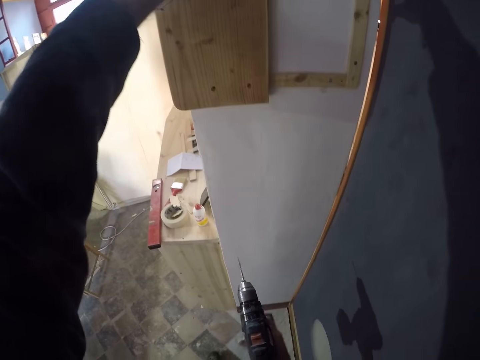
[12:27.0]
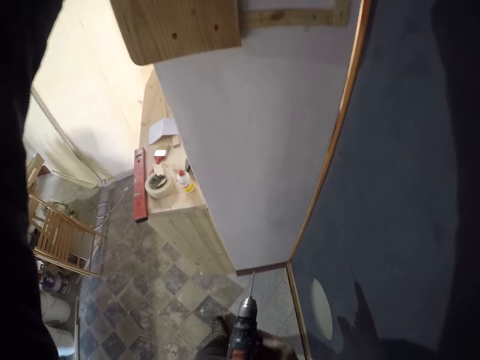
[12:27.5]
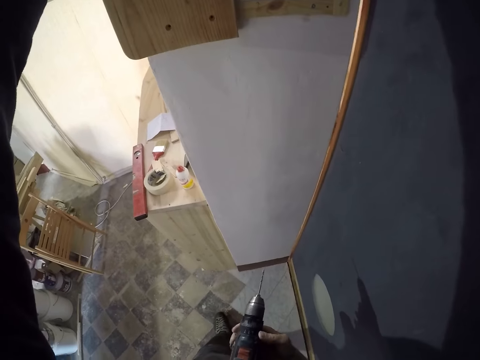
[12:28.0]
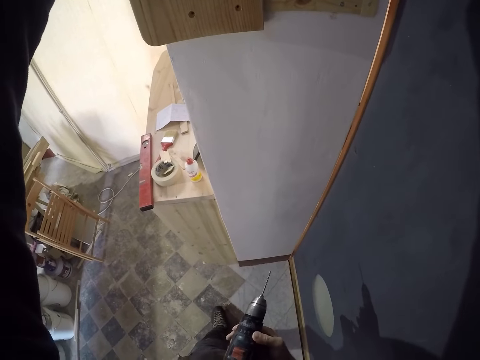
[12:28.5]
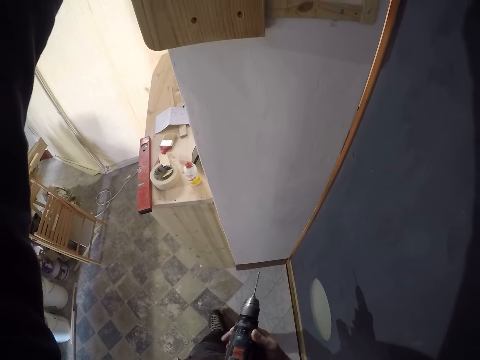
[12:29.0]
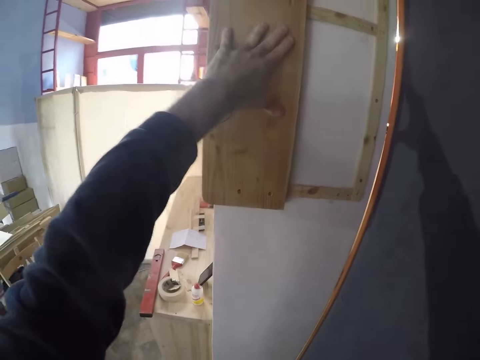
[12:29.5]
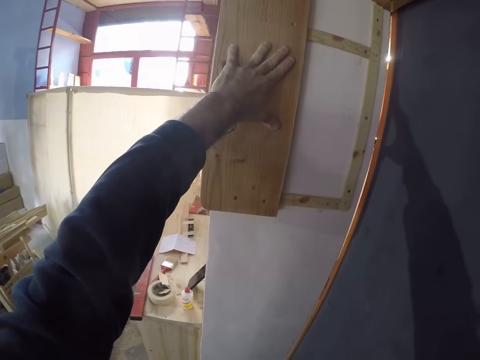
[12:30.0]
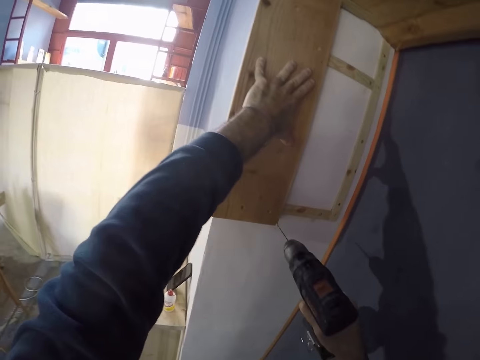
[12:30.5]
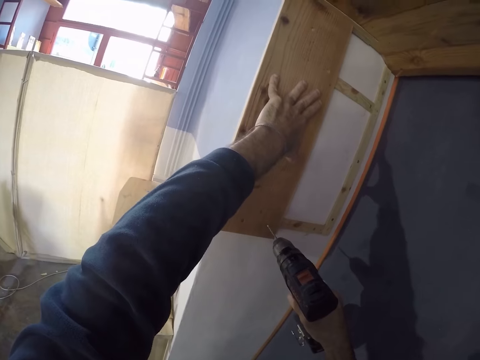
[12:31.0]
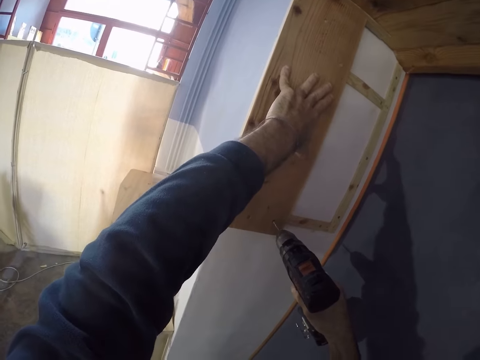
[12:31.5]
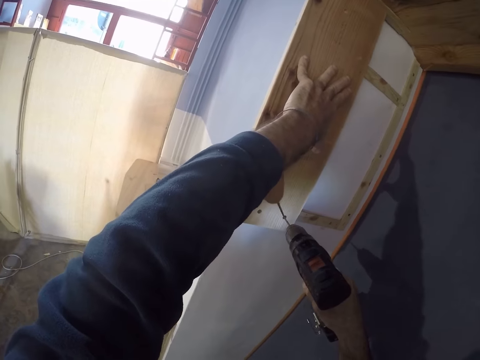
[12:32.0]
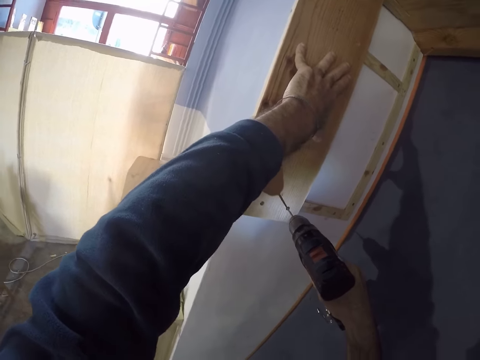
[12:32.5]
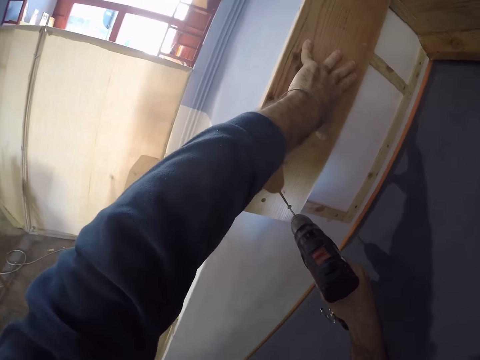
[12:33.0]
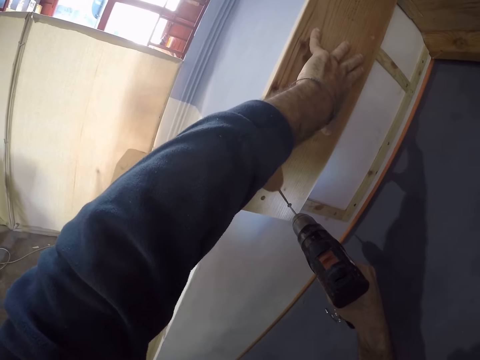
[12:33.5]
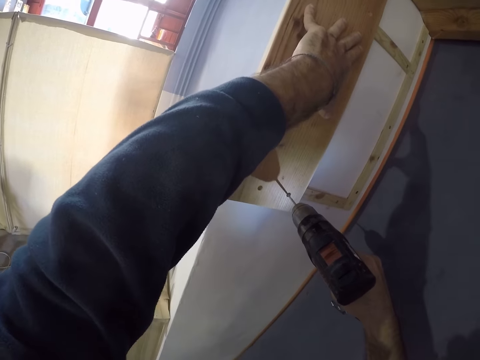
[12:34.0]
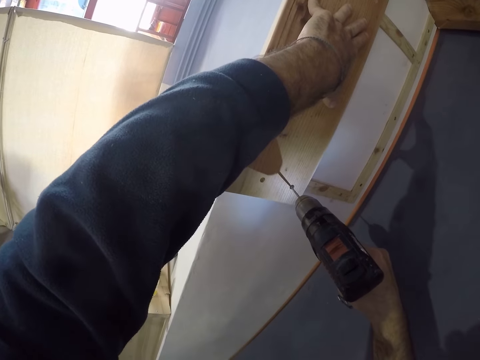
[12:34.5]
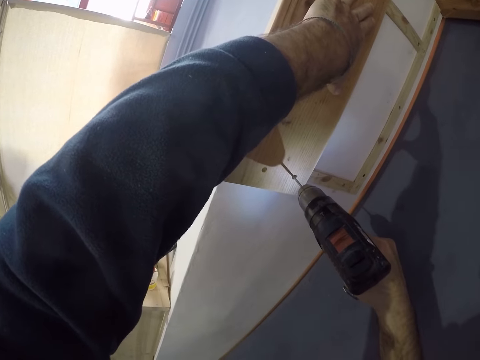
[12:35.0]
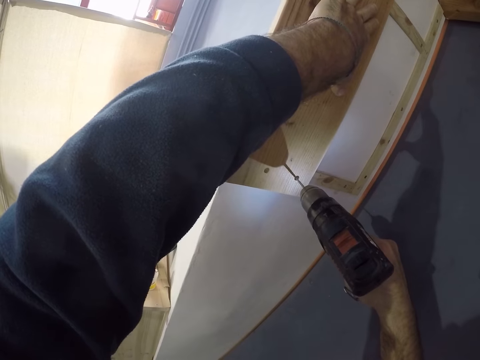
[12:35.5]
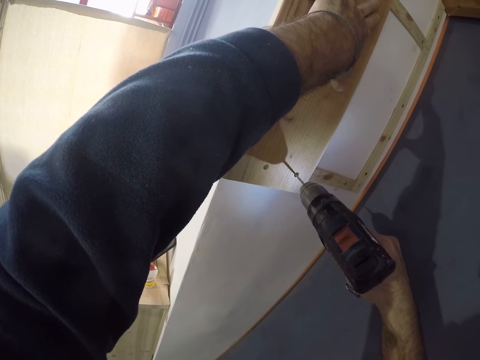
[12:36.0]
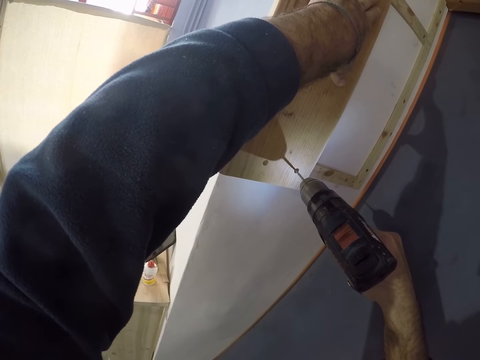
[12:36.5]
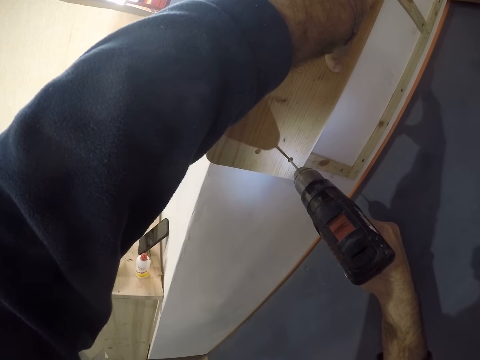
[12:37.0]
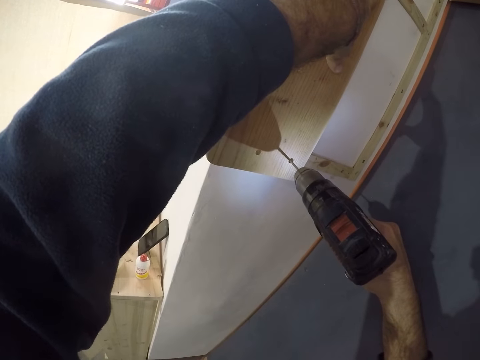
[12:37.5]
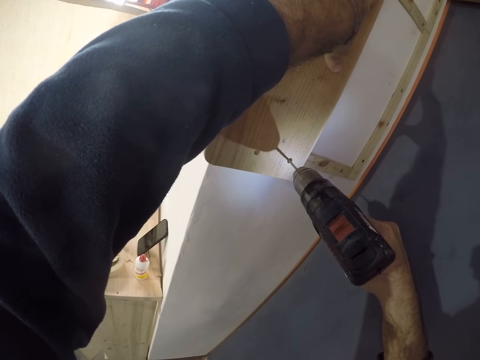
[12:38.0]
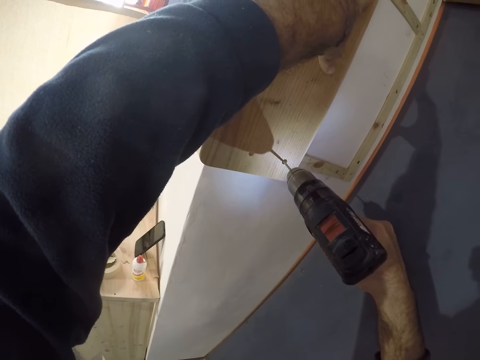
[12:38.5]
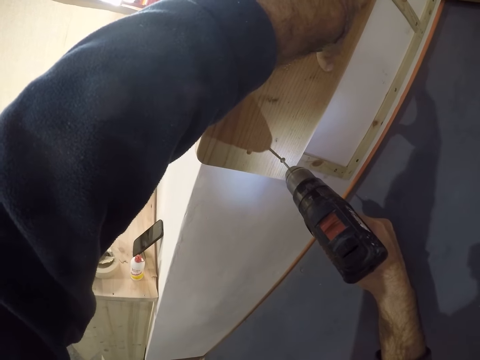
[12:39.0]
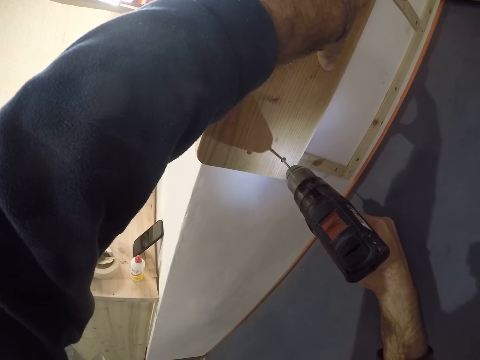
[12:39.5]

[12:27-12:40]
The camera wearer adjusts the head of the drill driver with his right hand. He drills holes in the piece of wood with the drill driver in his right hand.

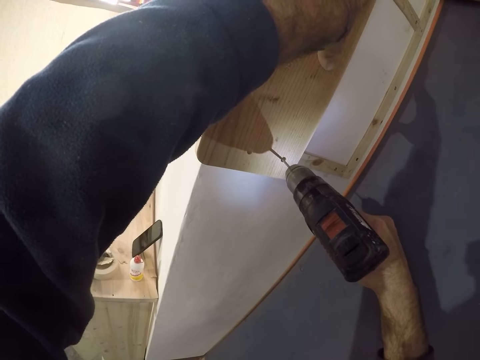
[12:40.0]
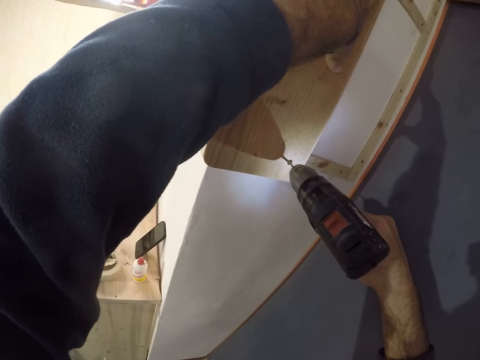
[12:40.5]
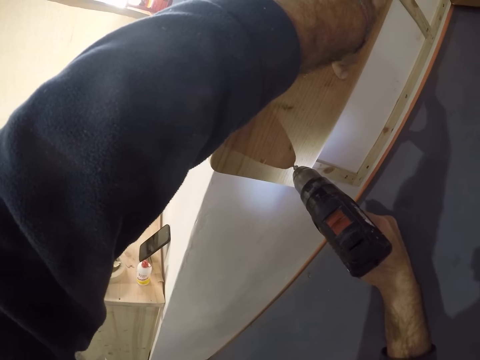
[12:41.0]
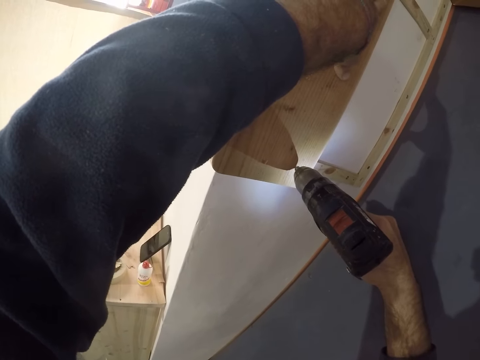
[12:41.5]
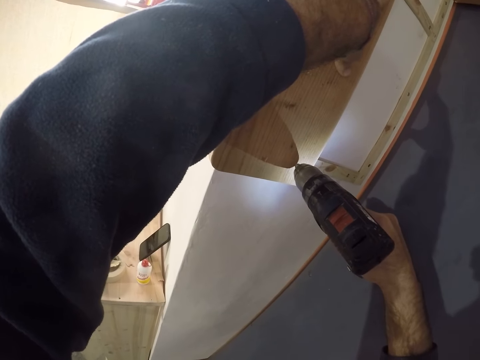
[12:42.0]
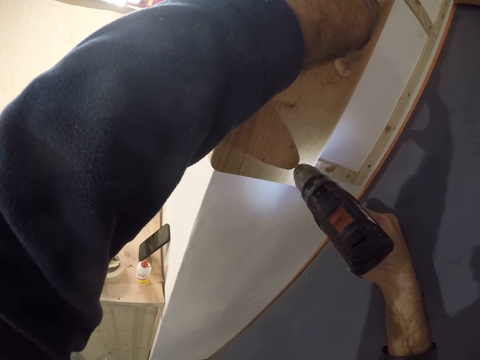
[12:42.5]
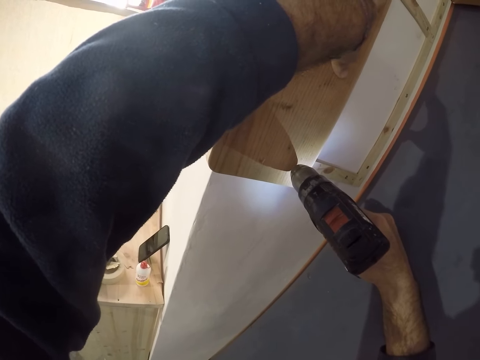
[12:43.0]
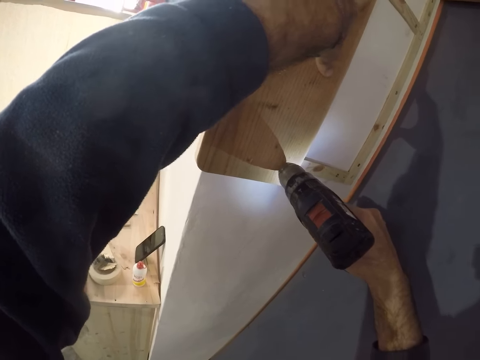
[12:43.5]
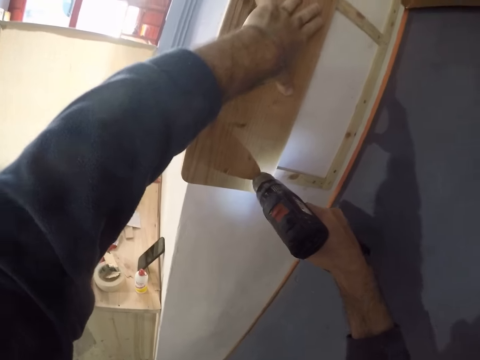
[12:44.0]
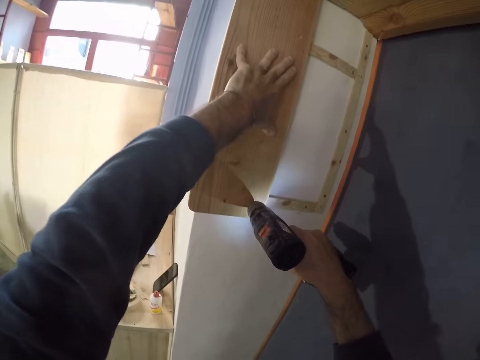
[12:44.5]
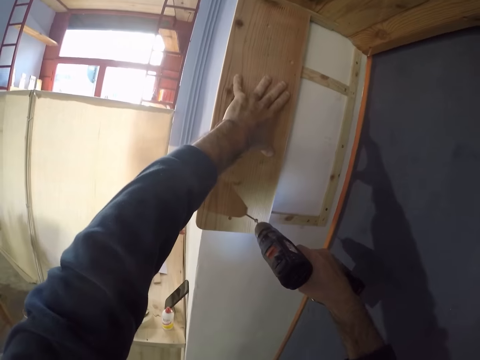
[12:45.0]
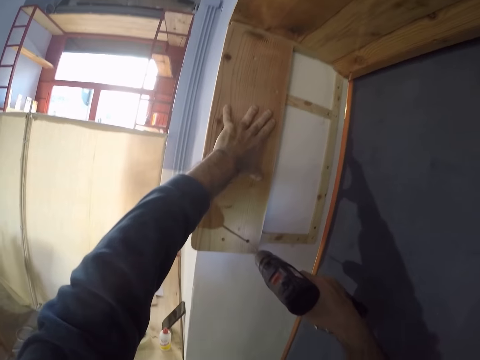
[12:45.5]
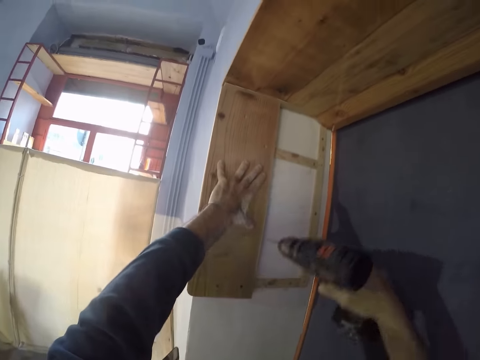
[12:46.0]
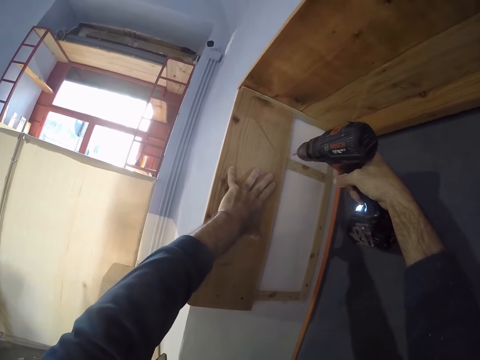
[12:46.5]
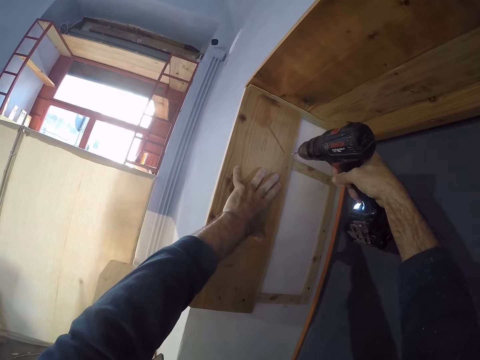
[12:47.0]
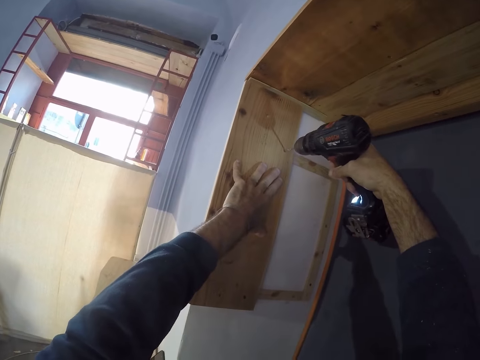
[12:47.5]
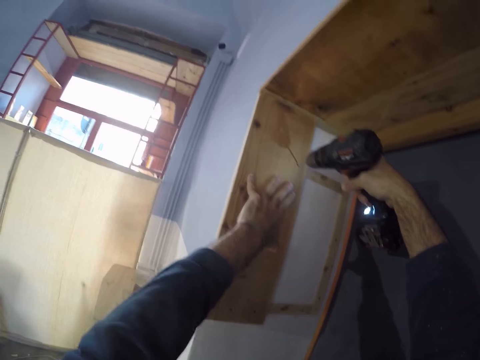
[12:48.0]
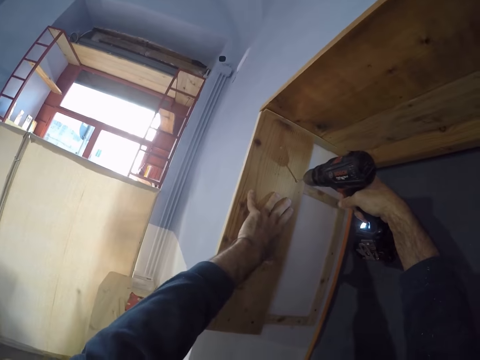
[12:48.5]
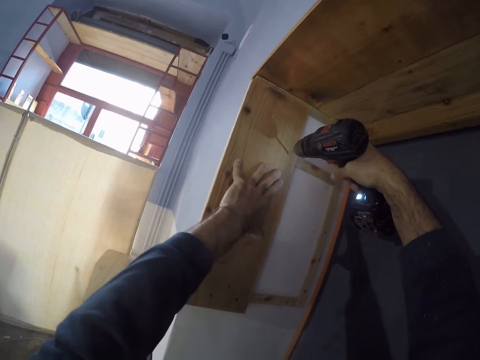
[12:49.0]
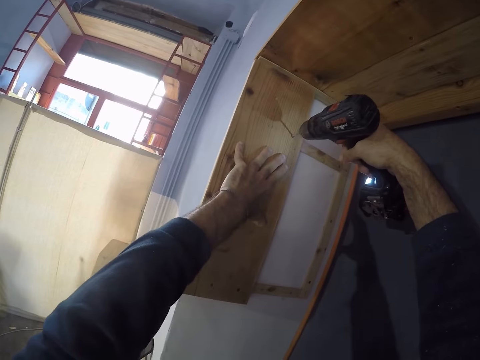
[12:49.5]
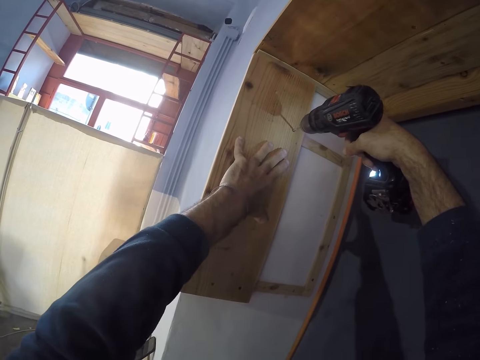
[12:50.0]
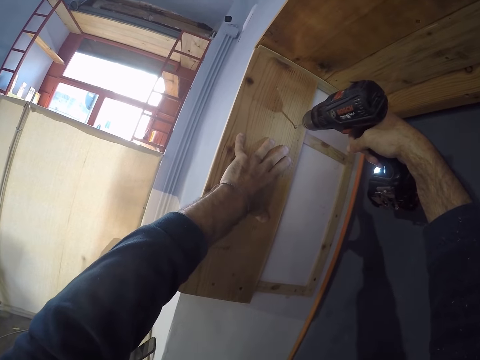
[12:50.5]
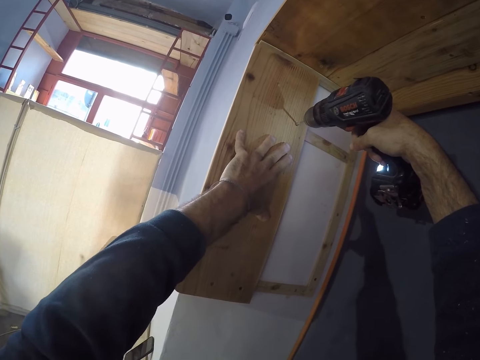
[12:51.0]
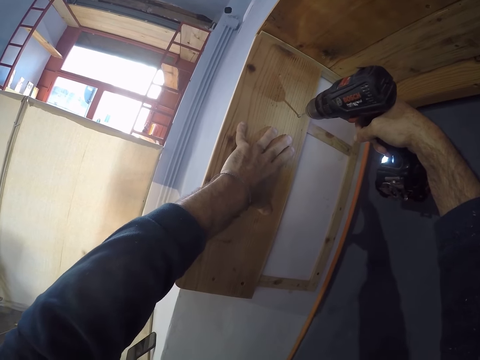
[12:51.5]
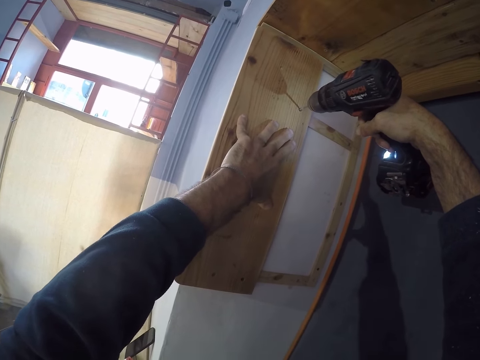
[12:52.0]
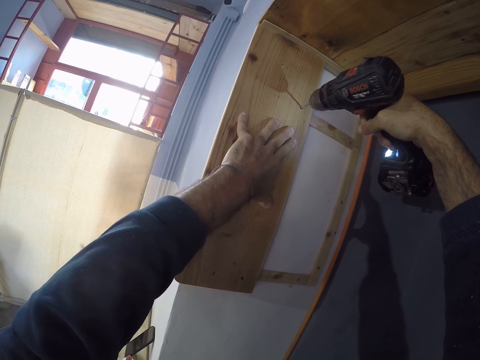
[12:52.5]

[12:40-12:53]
The camera wearer drills.
